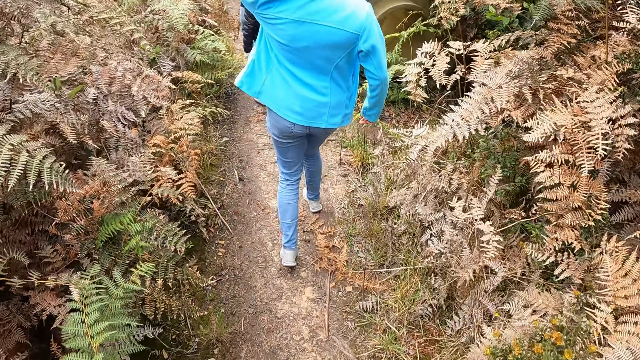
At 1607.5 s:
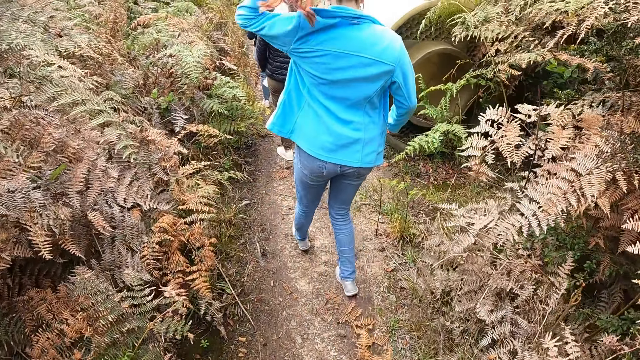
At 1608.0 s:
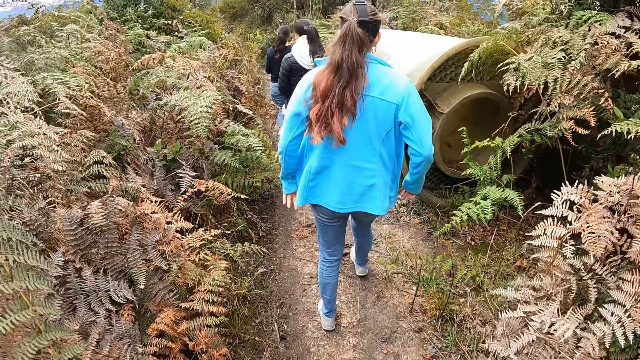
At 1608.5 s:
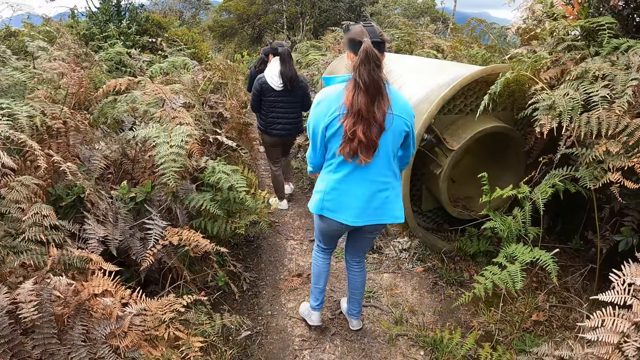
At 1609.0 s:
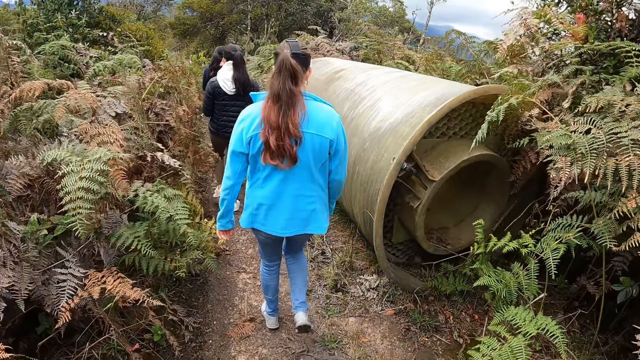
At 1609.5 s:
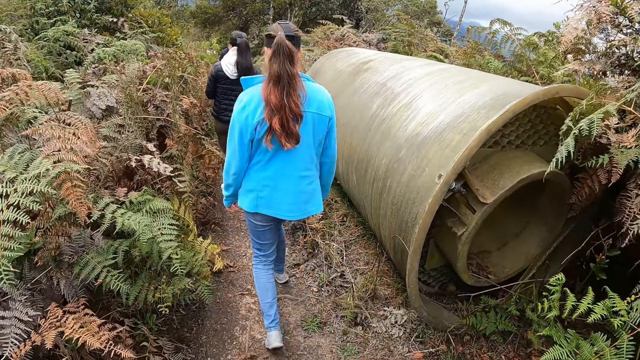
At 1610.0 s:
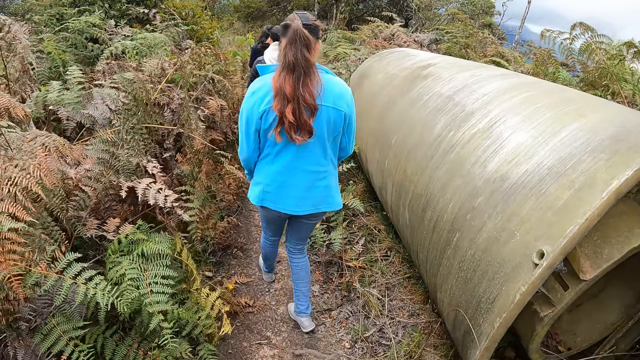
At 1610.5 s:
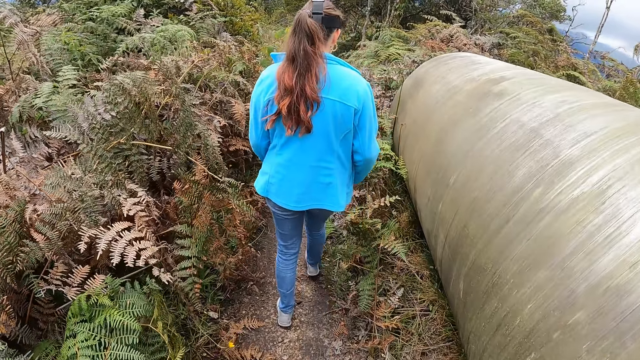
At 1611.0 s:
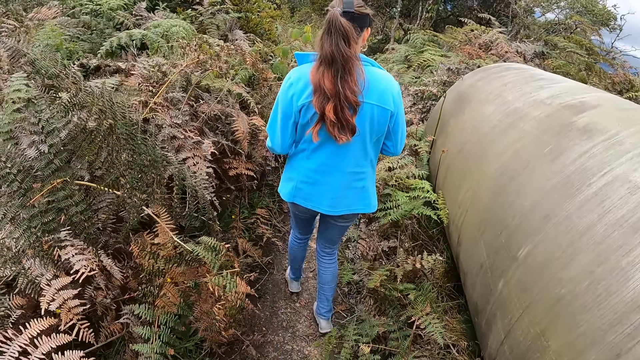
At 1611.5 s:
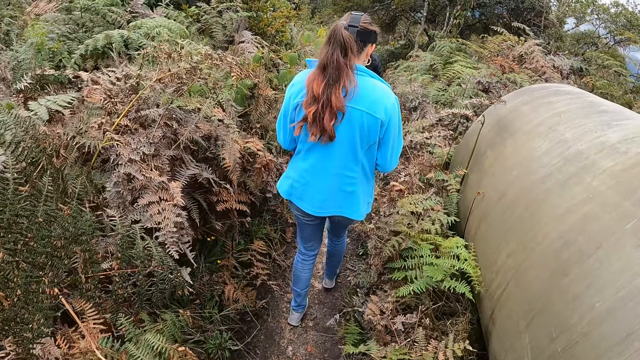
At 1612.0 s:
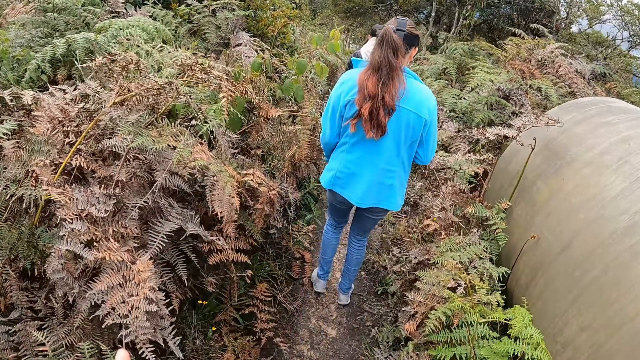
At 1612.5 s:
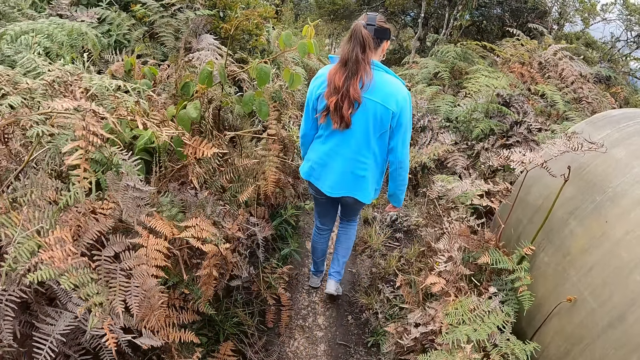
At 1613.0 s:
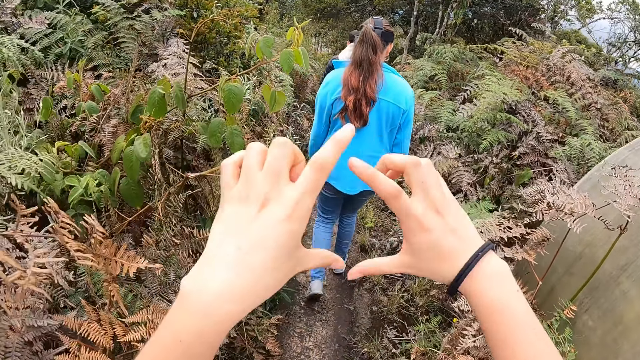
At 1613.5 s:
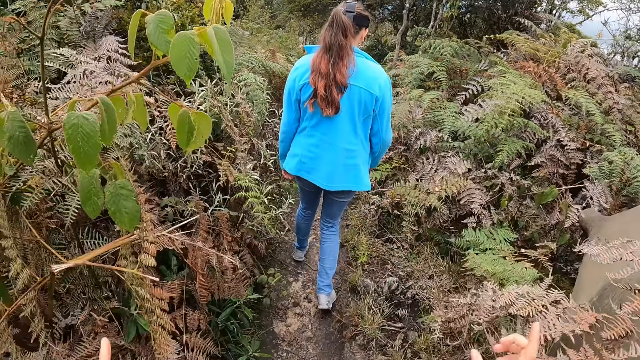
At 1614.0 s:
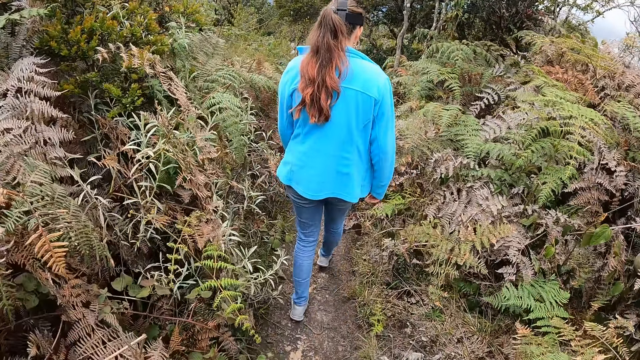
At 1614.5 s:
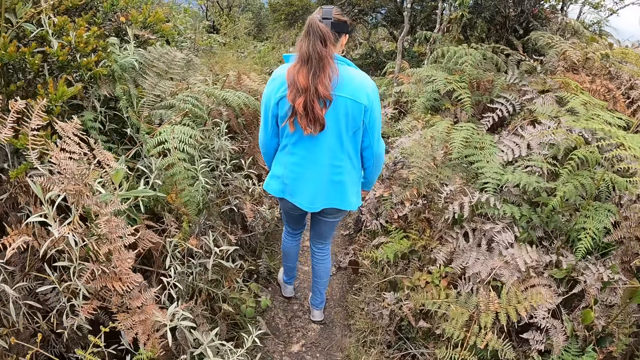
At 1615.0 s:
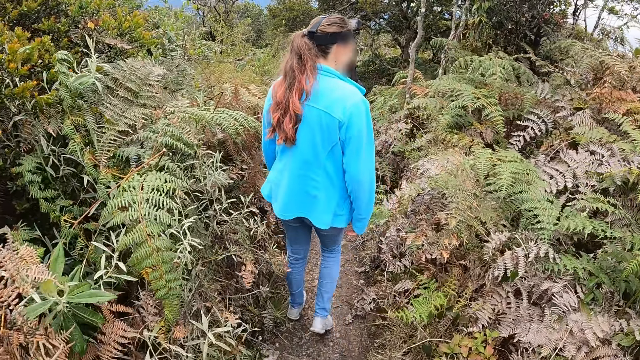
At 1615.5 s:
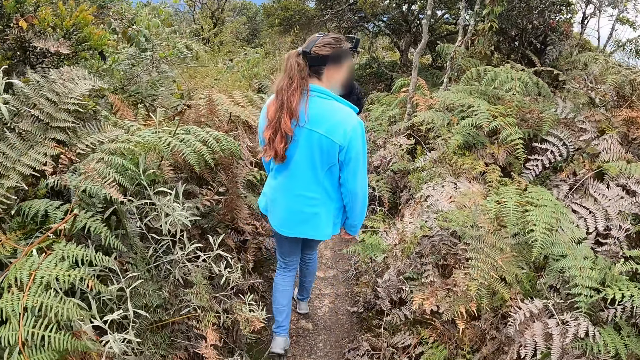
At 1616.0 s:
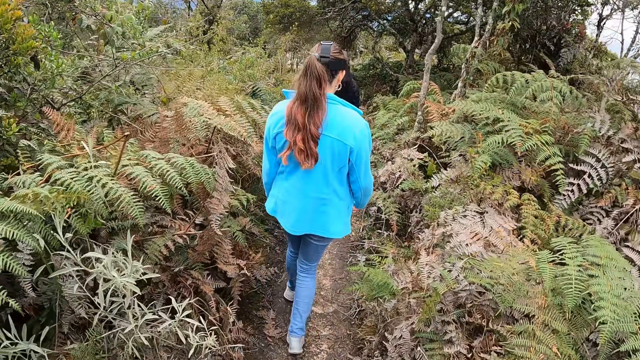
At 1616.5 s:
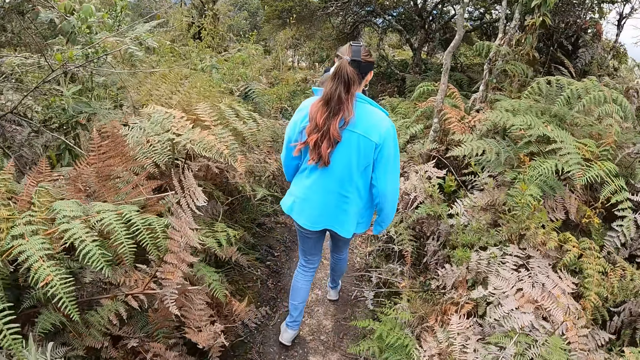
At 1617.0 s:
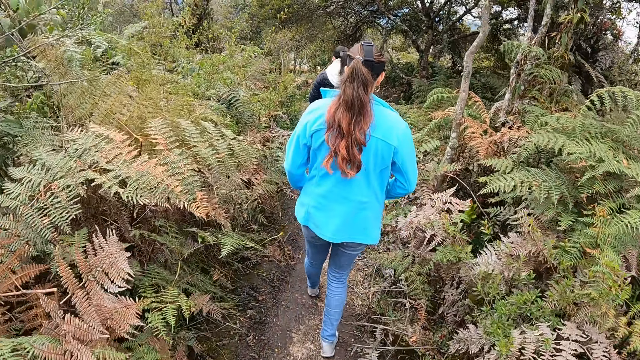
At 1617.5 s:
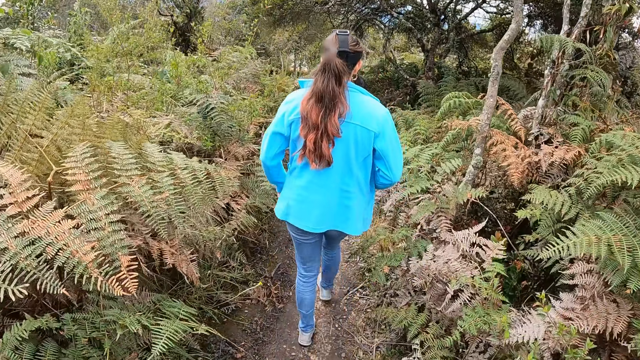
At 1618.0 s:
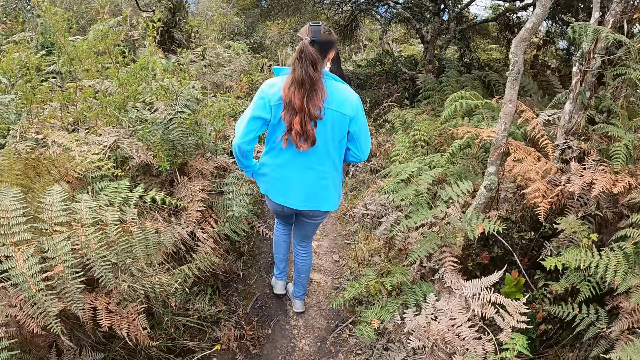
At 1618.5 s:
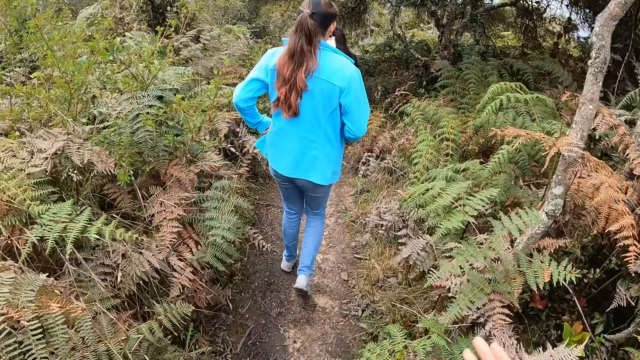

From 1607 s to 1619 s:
The camera wearer raises hands.

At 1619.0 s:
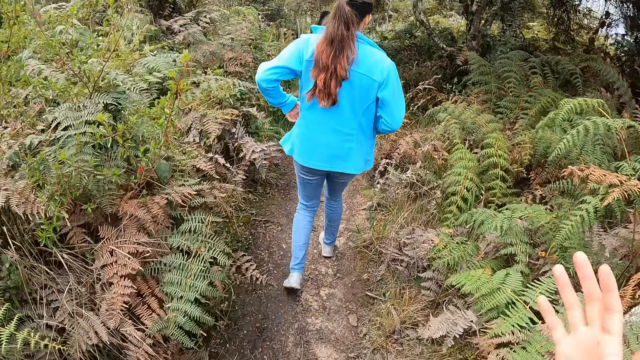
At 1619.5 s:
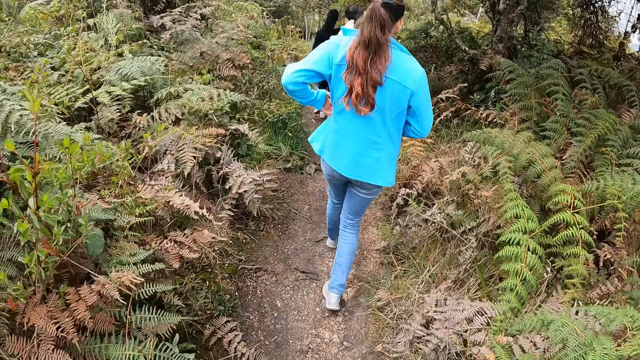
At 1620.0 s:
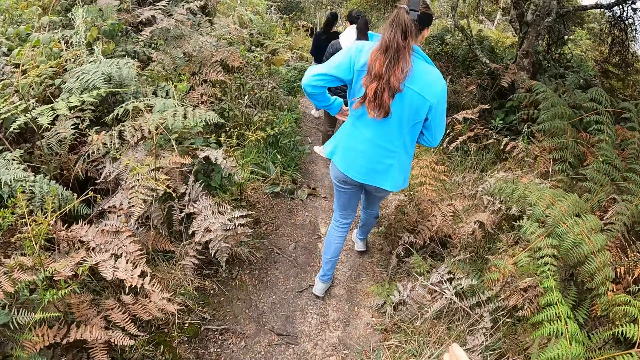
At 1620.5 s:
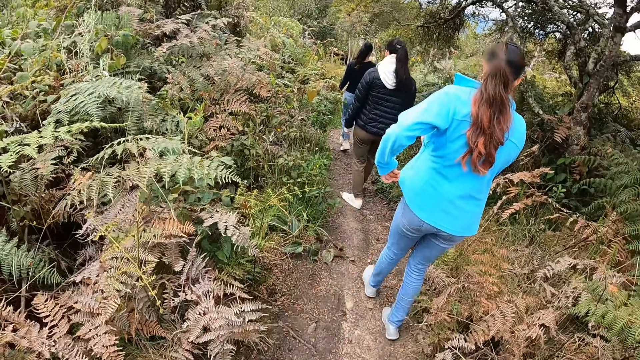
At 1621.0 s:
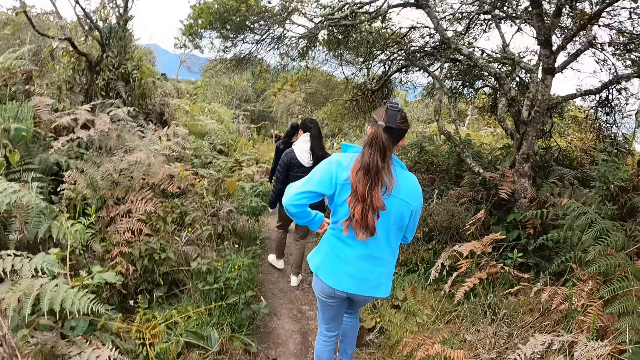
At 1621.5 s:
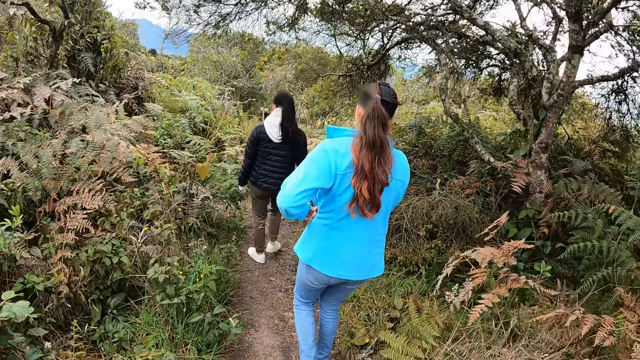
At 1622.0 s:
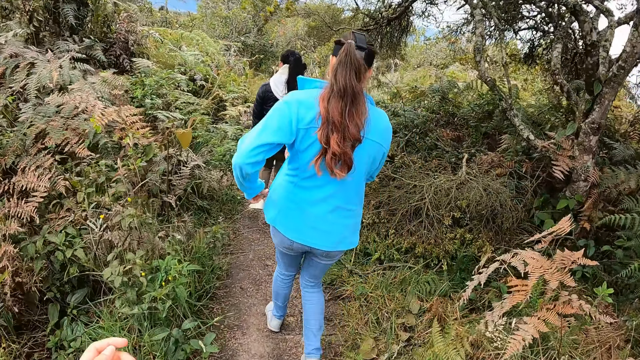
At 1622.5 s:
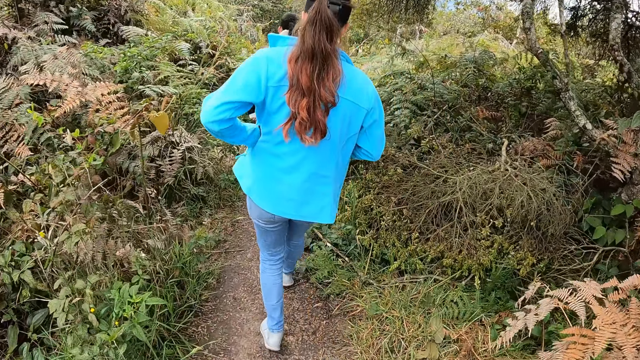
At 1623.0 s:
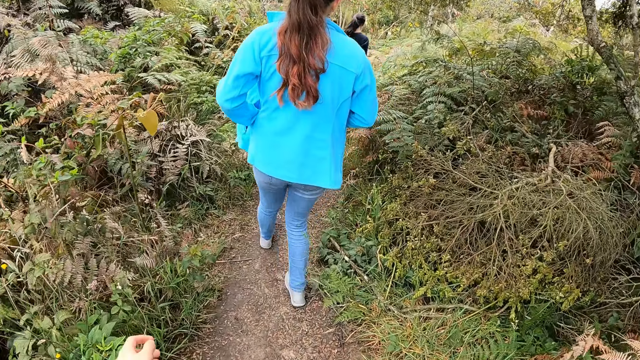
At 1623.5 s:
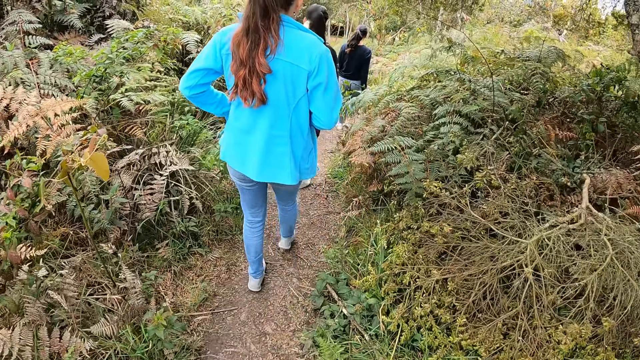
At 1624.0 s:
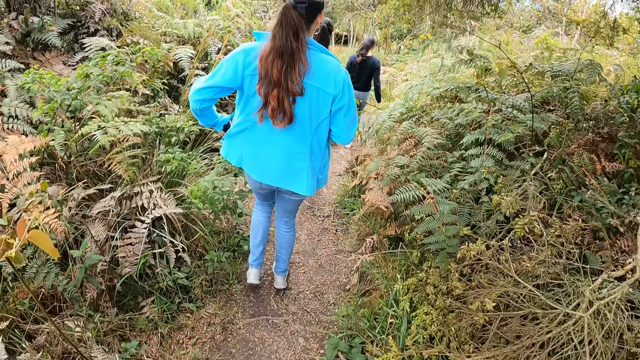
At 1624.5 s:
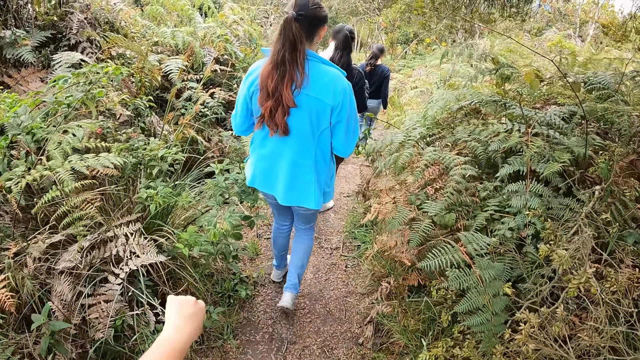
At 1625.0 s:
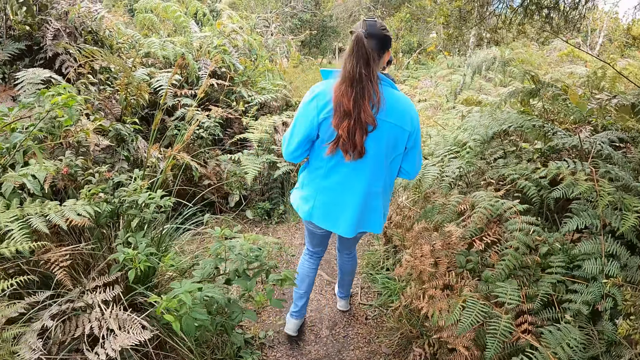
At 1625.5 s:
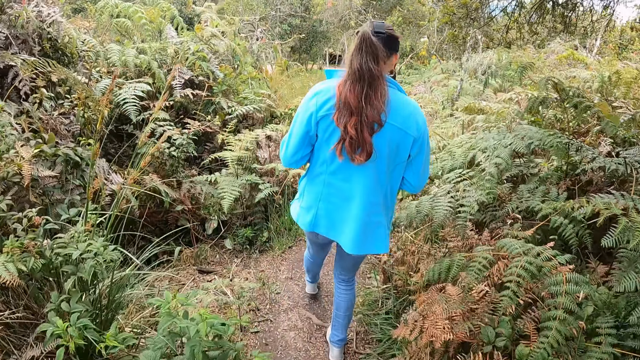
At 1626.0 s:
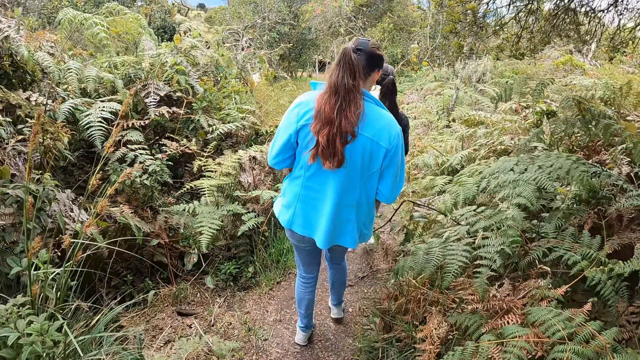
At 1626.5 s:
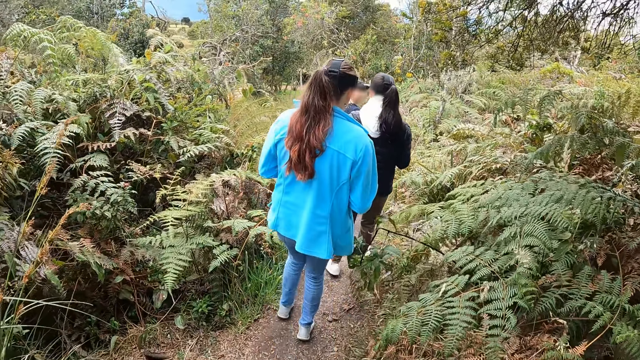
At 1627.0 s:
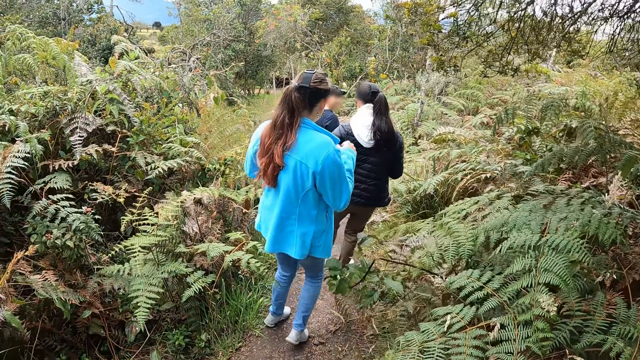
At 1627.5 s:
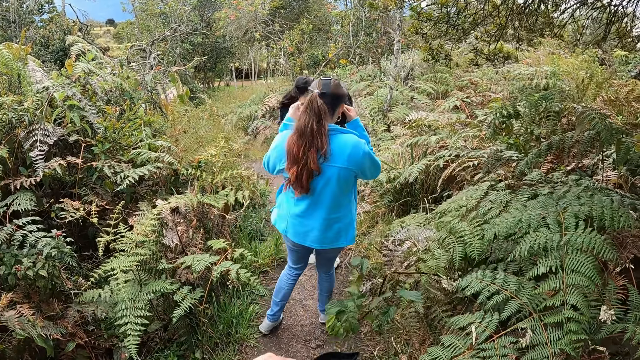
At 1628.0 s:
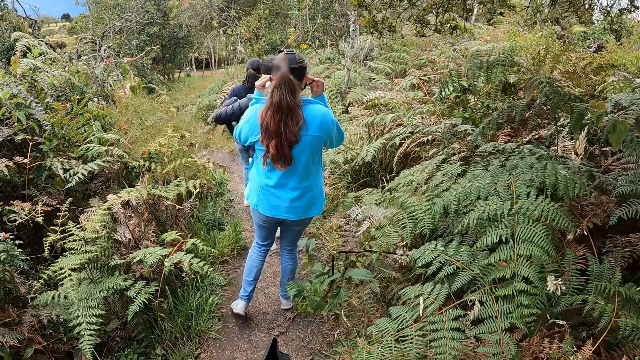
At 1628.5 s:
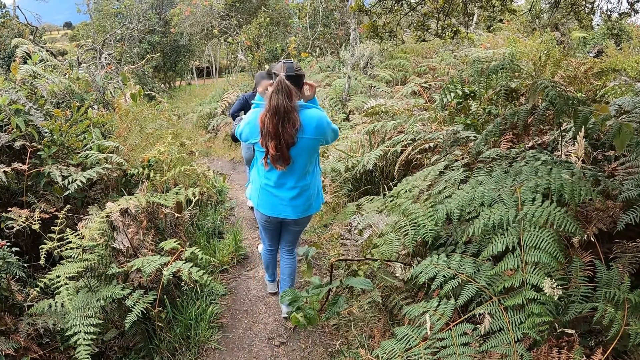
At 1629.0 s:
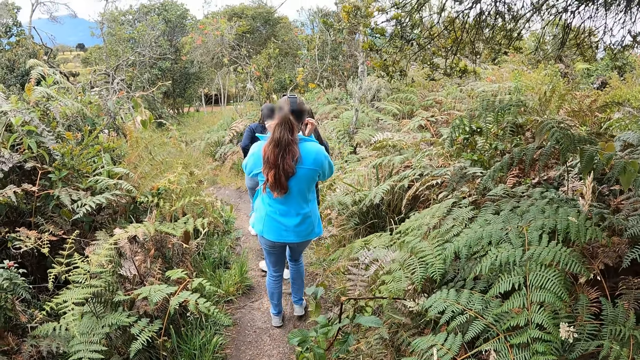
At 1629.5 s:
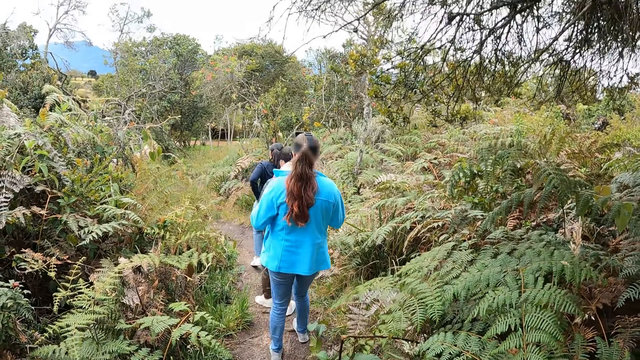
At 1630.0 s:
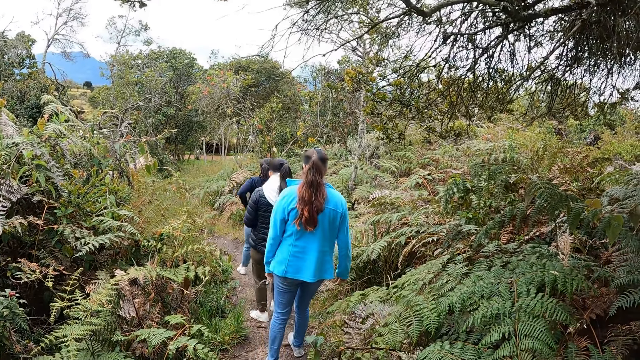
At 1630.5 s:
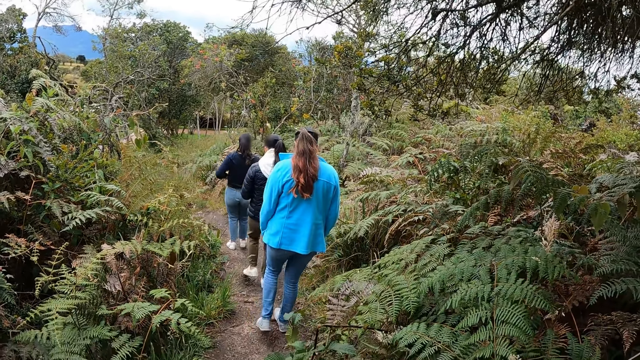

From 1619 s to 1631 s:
A woman opens a zip. She picks up a face mask from her pocket. The woman adjusts her glasses with her hands. She wears the face mask.
